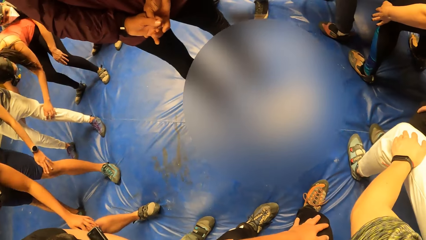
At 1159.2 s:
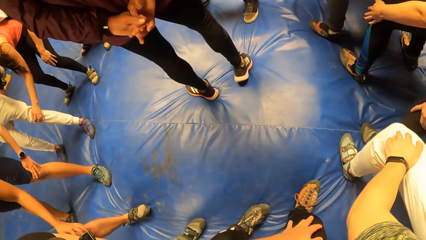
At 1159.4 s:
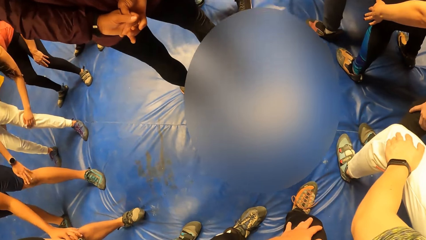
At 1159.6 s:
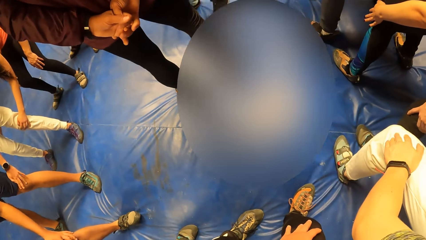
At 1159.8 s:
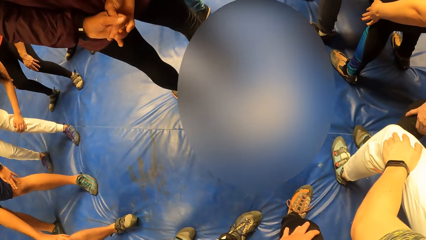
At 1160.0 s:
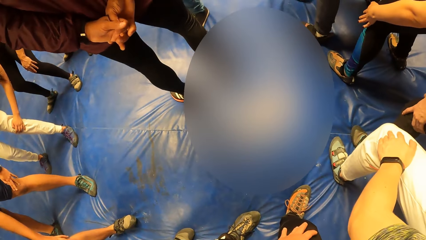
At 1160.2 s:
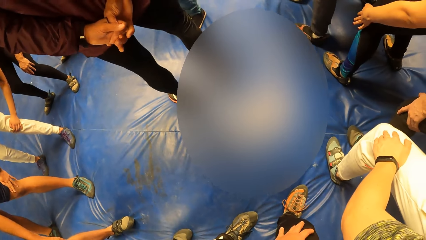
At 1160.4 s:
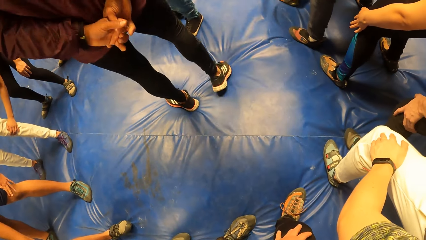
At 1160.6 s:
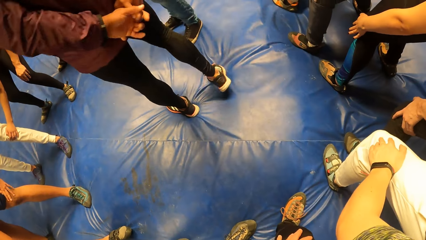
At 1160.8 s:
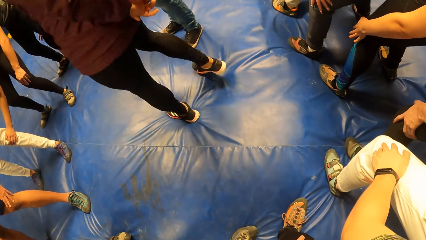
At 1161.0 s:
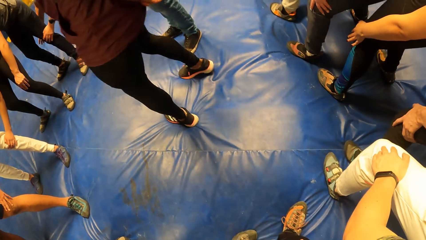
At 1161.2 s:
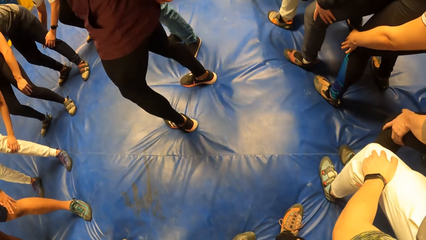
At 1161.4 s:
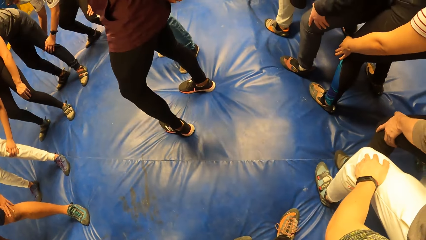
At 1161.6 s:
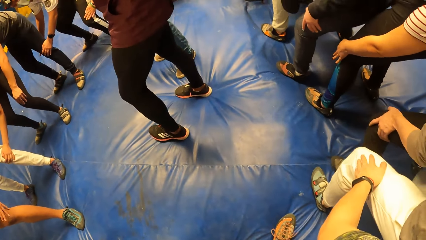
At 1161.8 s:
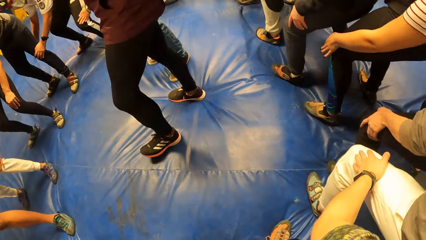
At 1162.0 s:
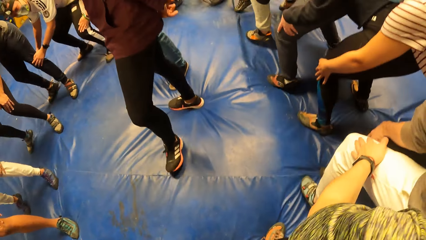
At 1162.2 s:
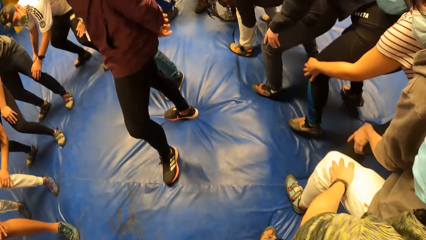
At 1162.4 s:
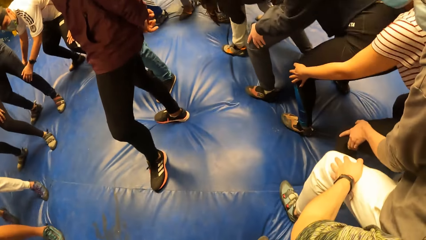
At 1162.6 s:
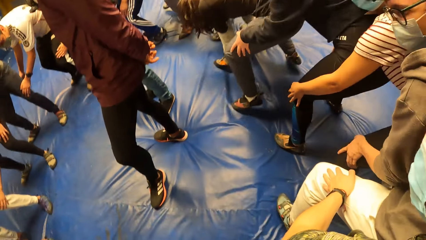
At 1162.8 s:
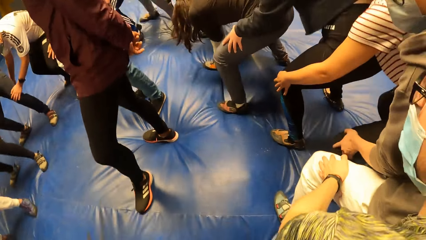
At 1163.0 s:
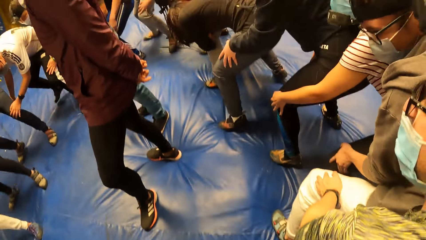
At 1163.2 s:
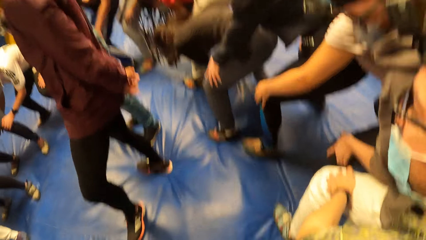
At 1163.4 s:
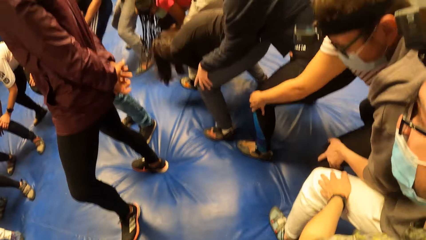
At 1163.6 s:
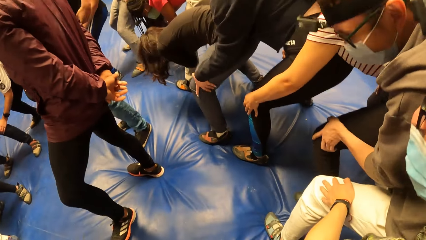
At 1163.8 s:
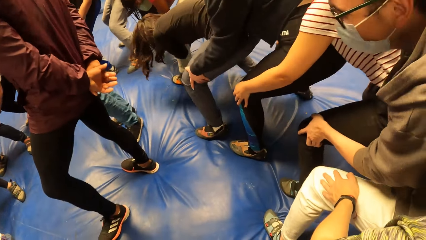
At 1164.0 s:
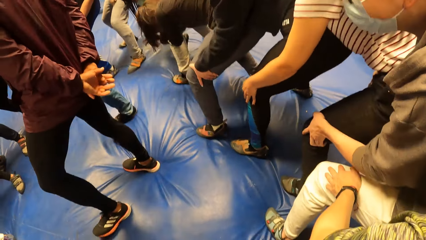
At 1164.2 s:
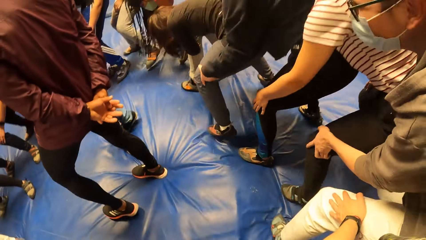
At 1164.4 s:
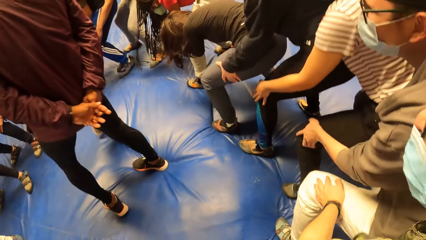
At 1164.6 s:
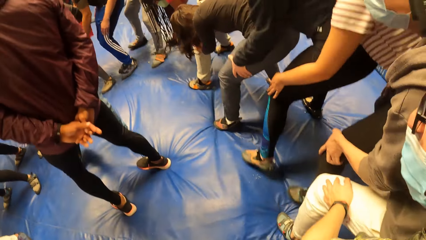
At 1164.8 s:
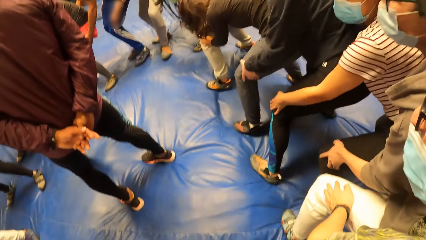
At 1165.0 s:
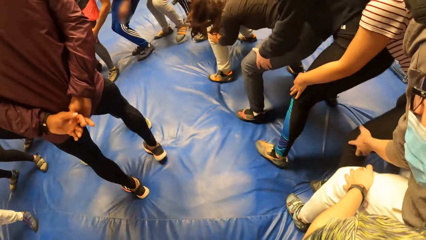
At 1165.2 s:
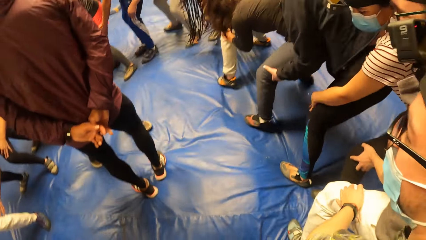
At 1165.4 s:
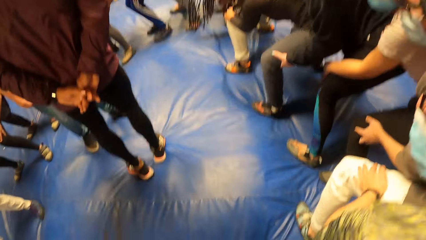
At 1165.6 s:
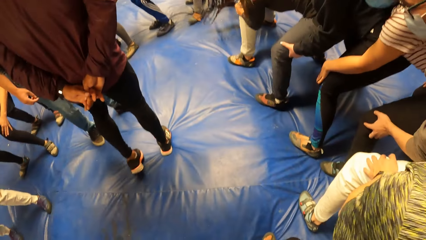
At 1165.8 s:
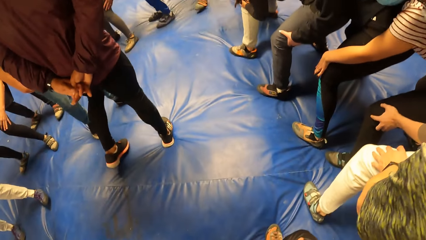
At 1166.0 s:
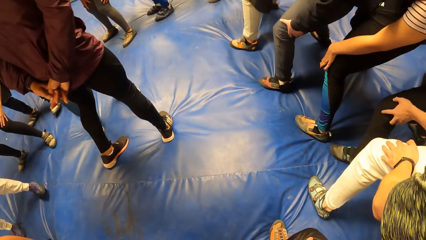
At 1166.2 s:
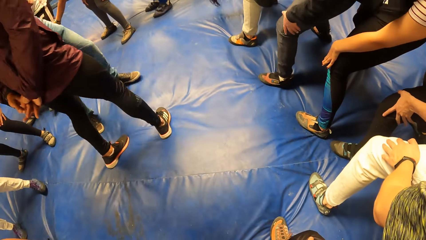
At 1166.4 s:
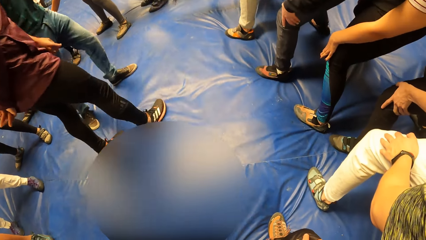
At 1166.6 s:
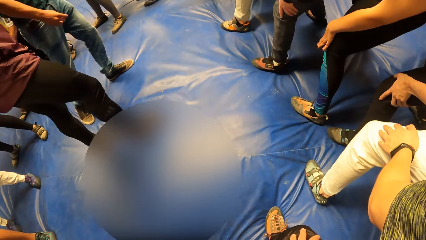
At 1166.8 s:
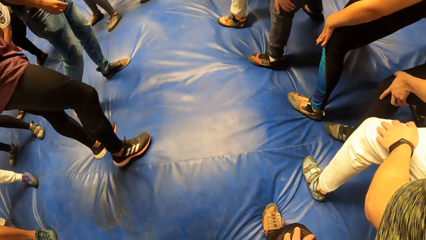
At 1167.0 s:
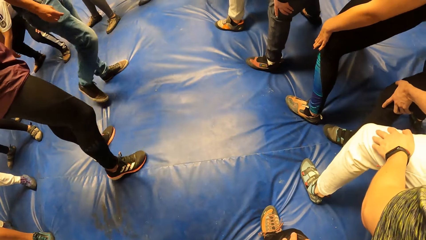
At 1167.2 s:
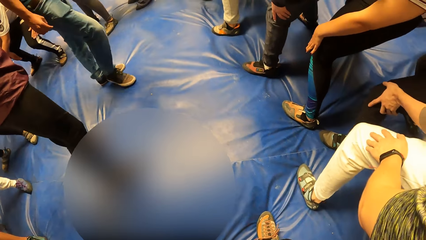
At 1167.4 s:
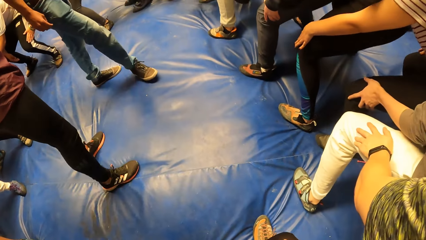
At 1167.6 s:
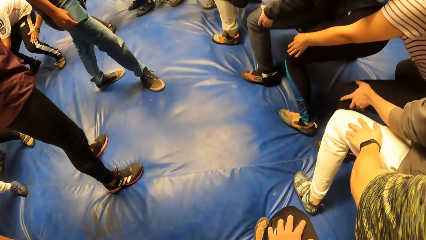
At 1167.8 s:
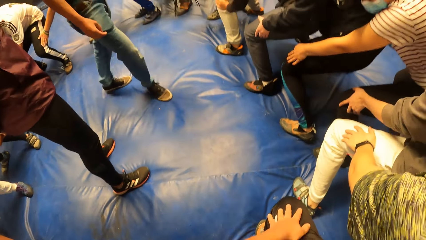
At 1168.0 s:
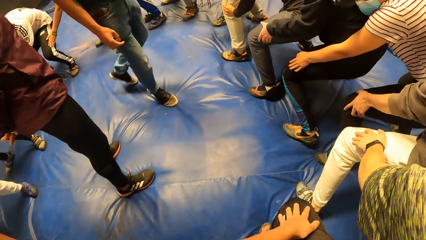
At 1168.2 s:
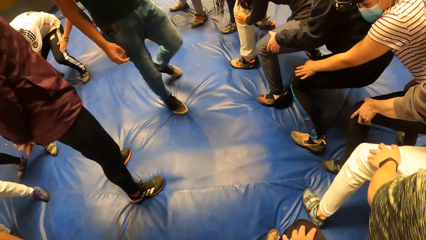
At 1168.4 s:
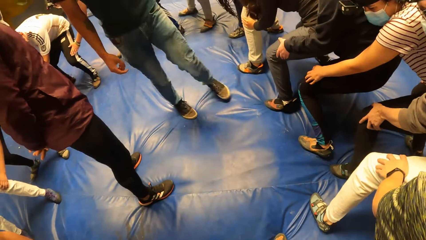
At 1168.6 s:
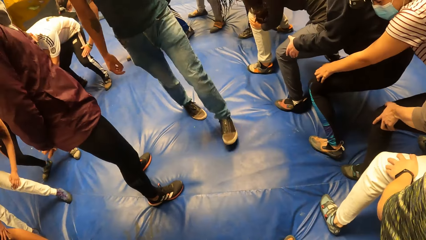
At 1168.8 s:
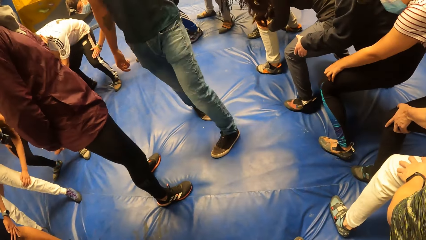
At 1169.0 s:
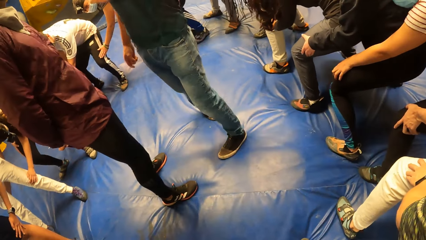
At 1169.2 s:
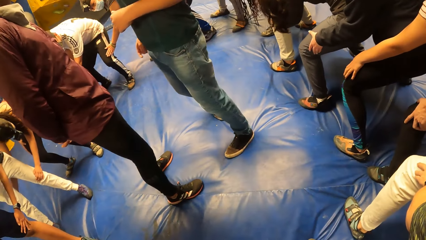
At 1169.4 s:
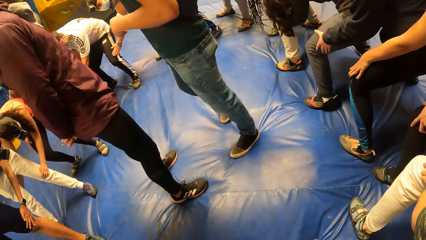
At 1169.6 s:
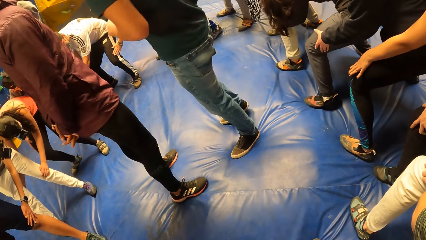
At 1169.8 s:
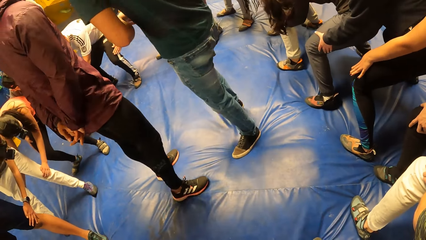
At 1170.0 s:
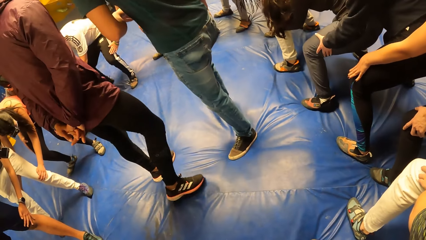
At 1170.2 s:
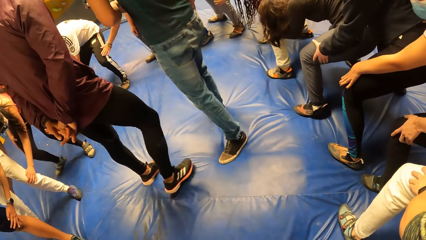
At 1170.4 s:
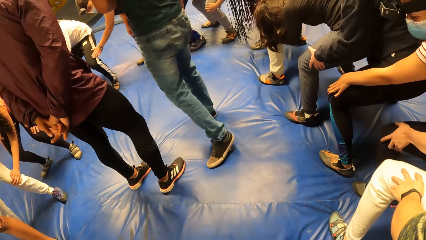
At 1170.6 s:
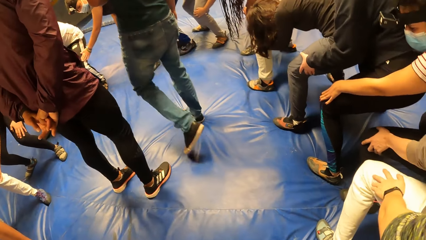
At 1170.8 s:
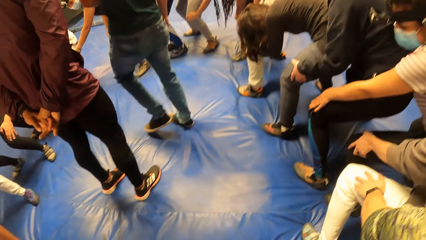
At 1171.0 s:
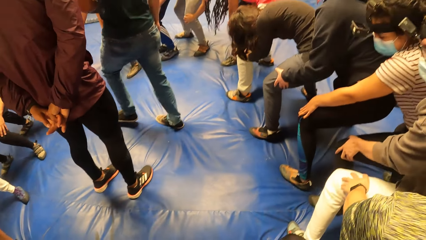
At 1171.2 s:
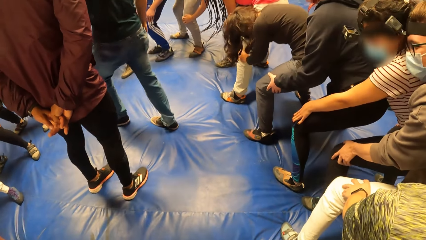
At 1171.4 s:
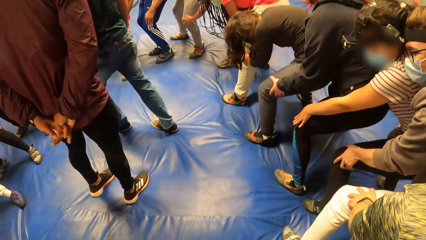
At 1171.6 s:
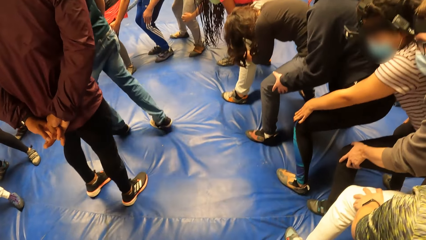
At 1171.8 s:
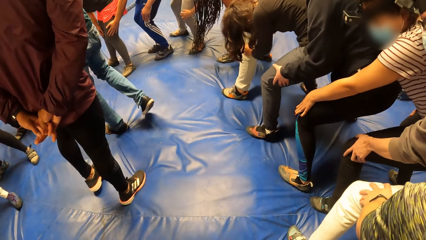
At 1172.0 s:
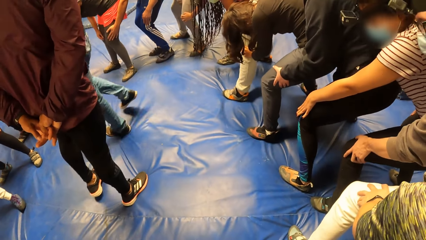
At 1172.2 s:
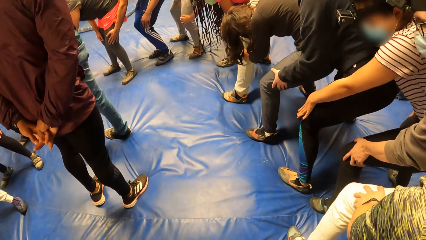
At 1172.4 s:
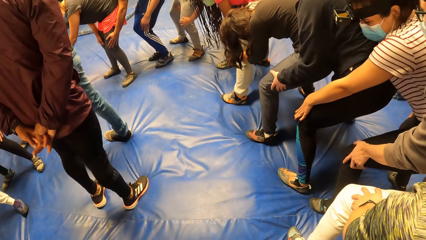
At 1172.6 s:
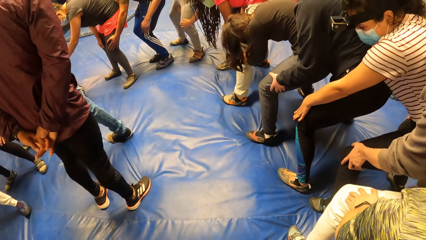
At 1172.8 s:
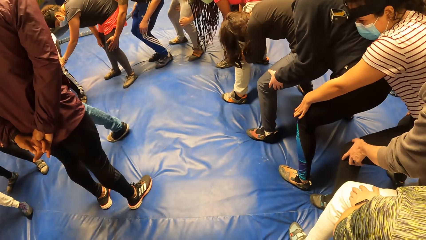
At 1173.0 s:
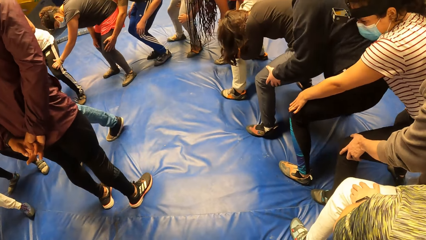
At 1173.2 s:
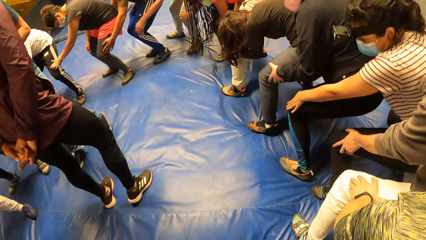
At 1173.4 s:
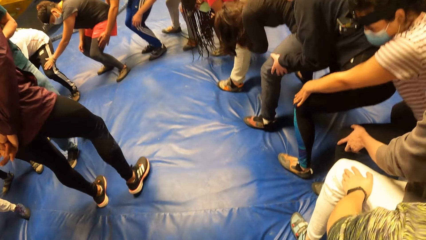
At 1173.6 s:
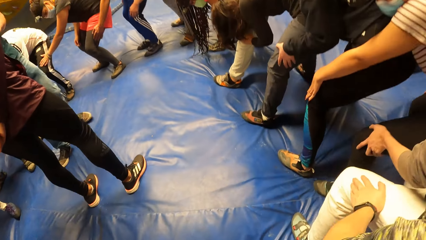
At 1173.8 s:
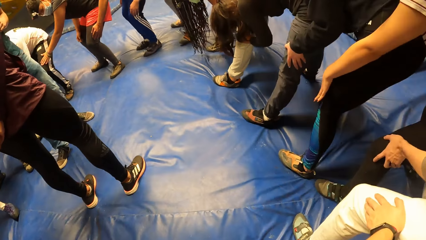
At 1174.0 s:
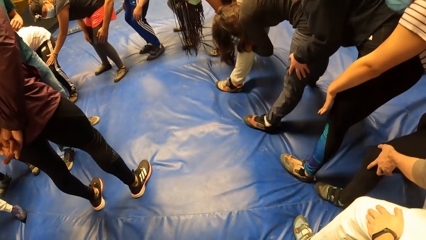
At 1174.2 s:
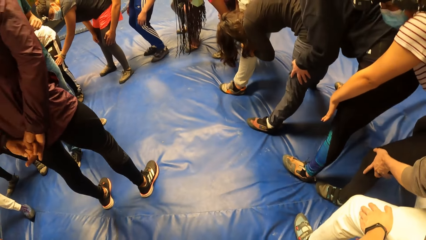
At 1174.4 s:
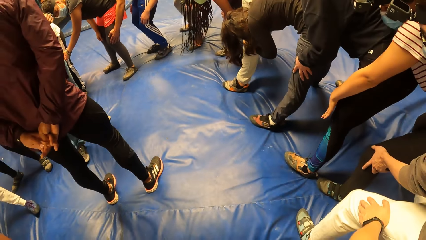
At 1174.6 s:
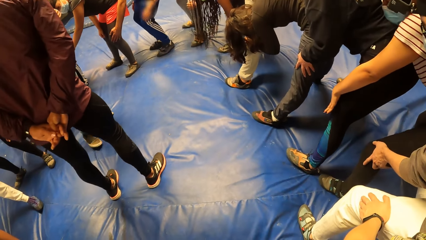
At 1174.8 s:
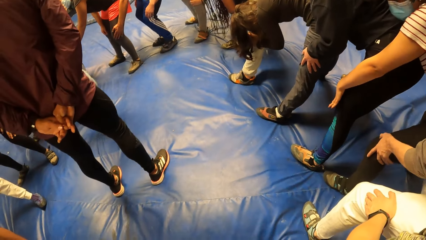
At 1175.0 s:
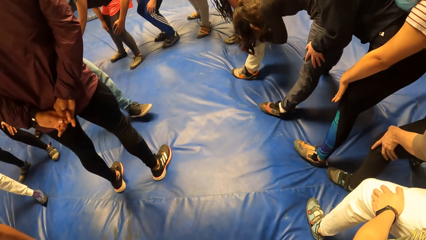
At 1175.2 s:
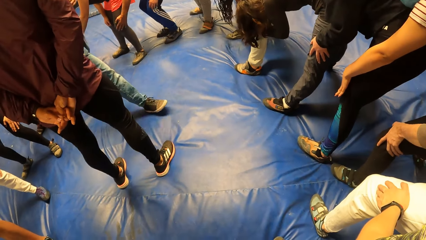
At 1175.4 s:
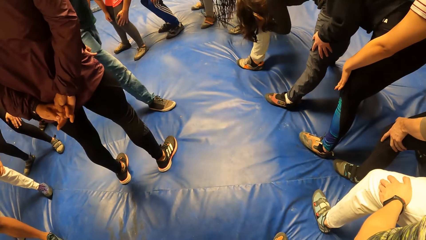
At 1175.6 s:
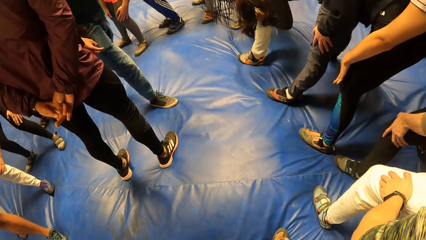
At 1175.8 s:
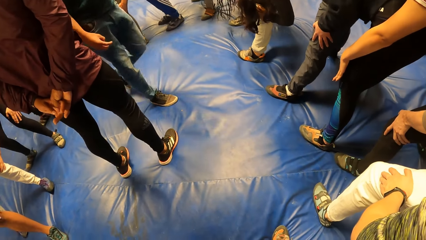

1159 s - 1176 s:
The camera wearer looks at the mattress. They jump on the mattress with the group of people with both hands on both knees of the third man. They fold the legs. They bend with the group of people with both hands on the waist of the third man. They look at the third man's legs. They move the body.
